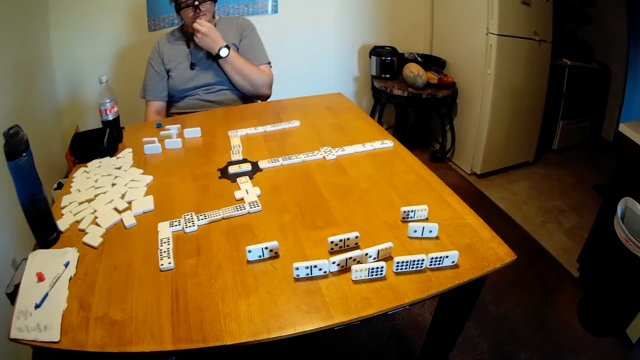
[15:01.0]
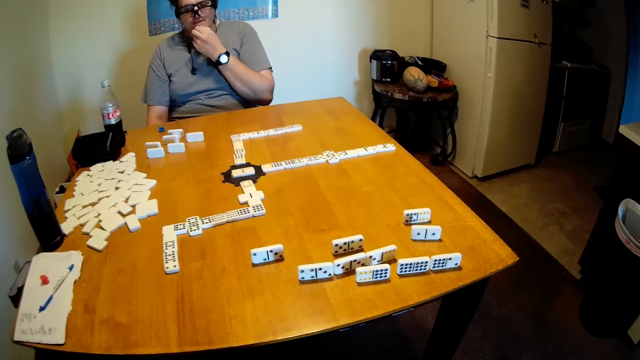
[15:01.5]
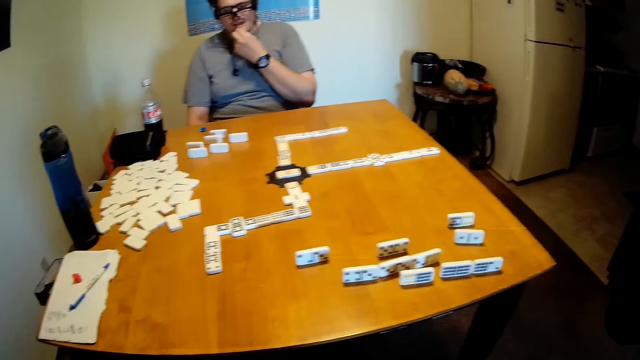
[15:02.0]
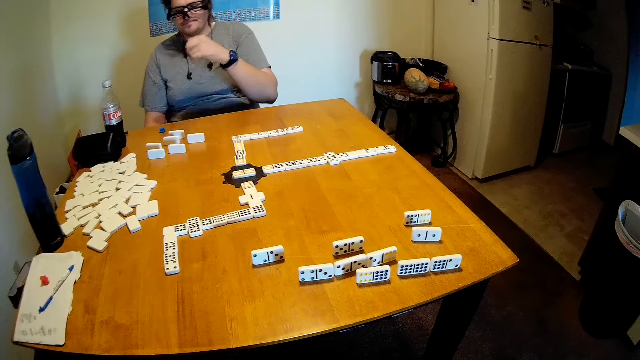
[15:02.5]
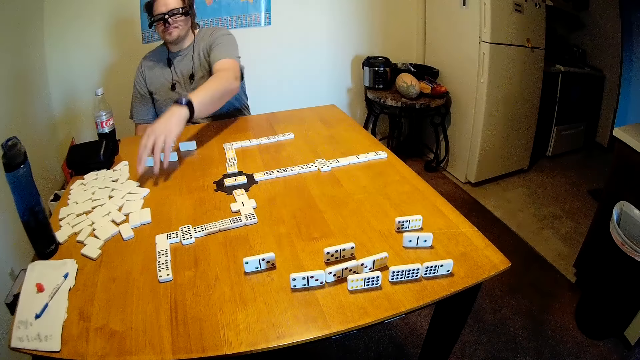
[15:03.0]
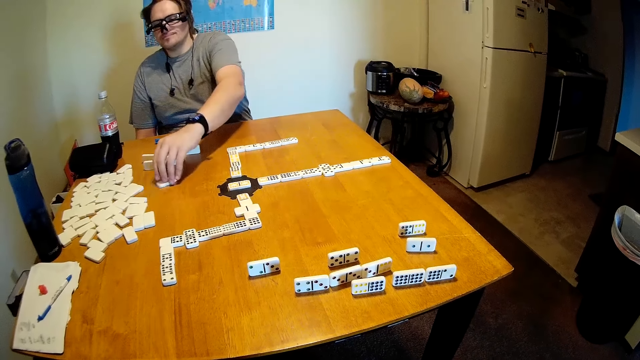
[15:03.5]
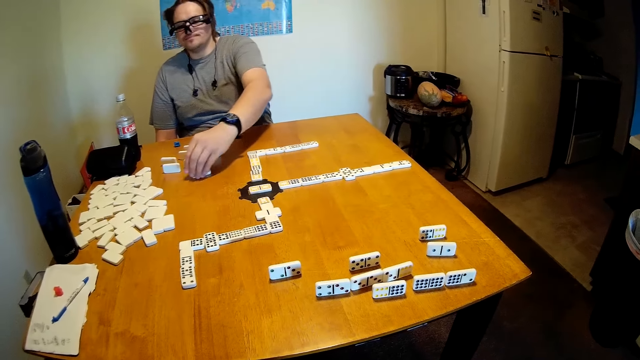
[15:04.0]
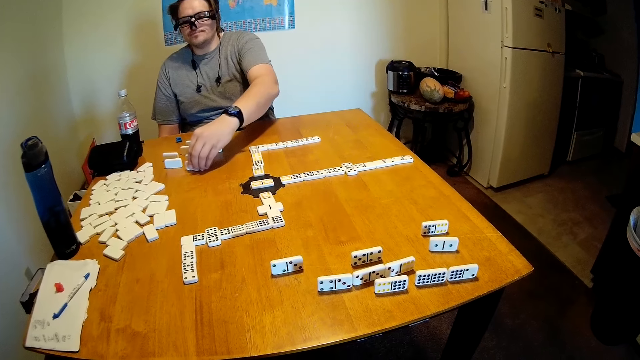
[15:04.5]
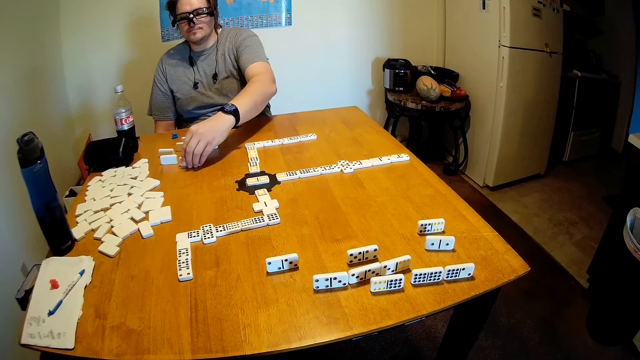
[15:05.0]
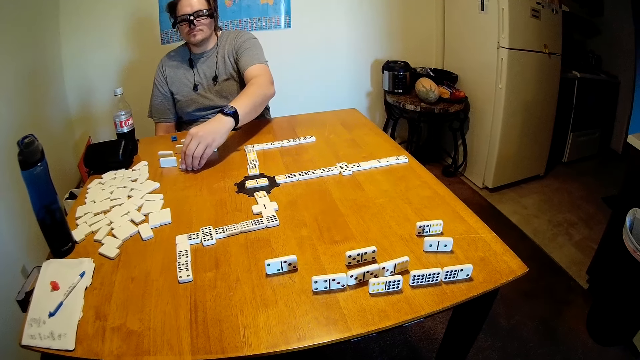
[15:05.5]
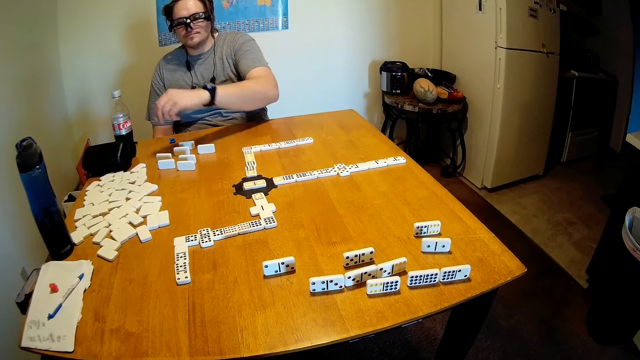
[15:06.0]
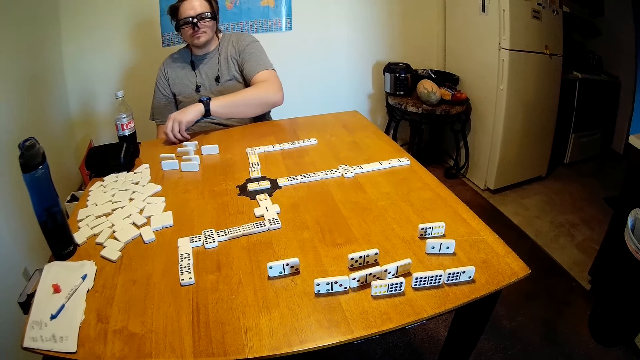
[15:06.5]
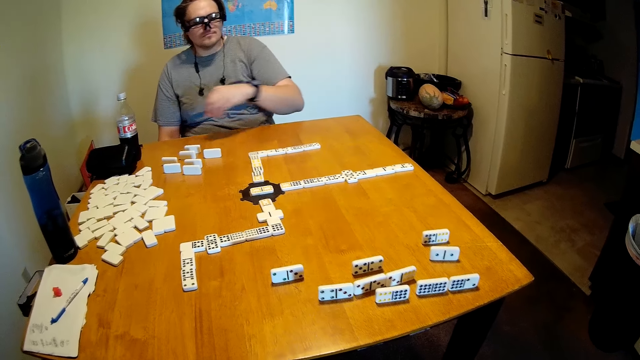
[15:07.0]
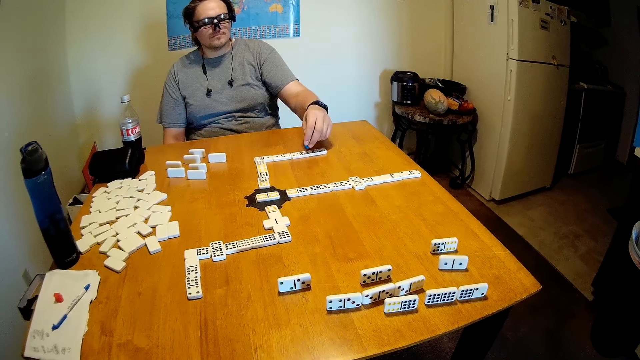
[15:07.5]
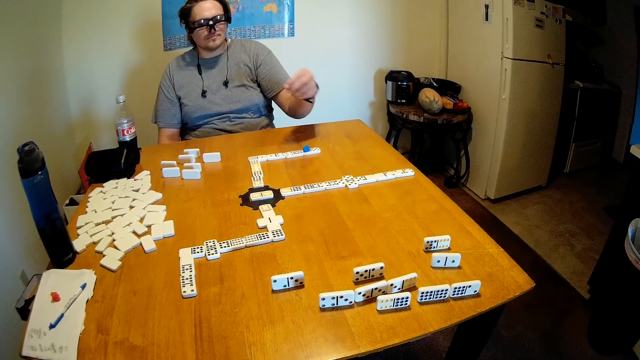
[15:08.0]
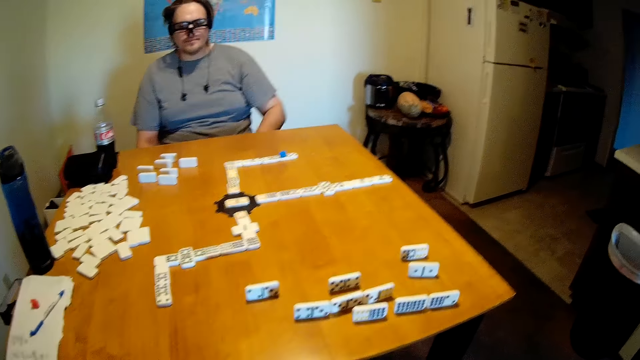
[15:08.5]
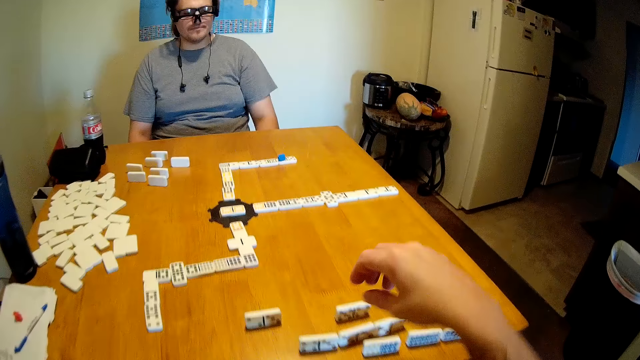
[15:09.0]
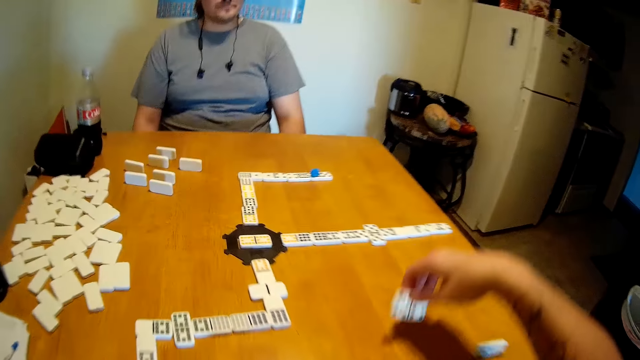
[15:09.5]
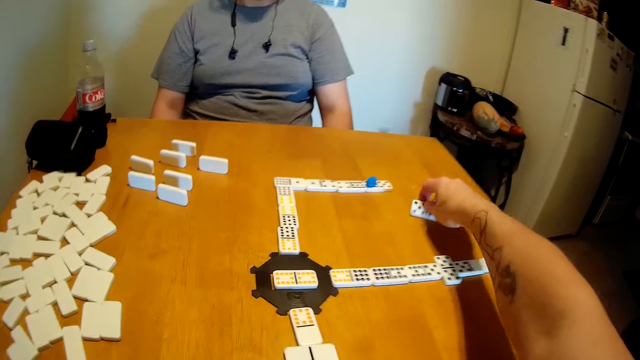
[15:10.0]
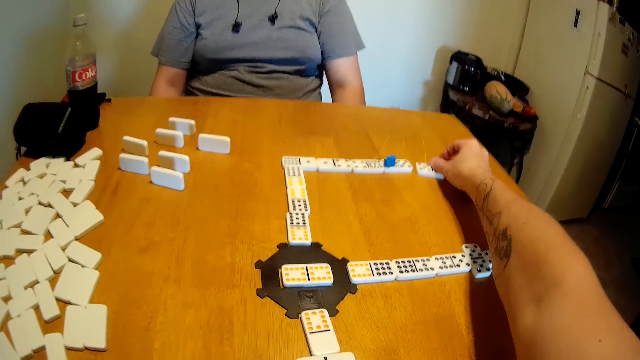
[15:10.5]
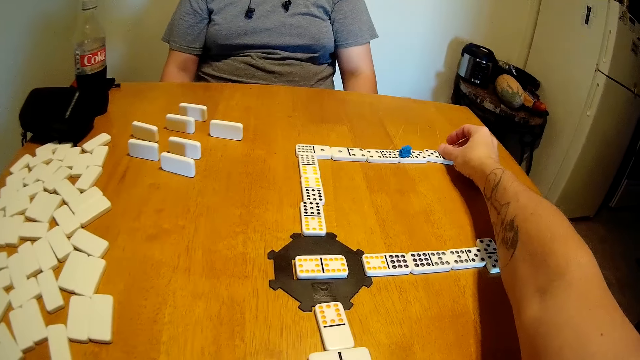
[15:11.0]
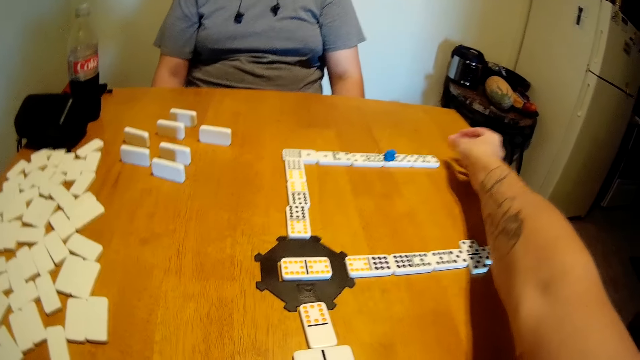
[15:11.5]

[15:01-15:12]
A man moves a domino on the table. The man picks something on the table. The man puts something on the domino. The man looks around. The camera wearer picks the domino on the table. They put the domino on the table.

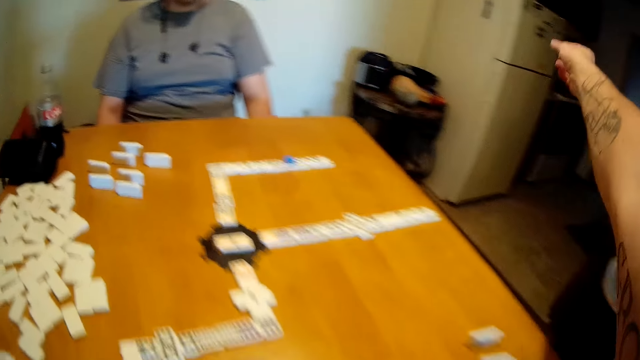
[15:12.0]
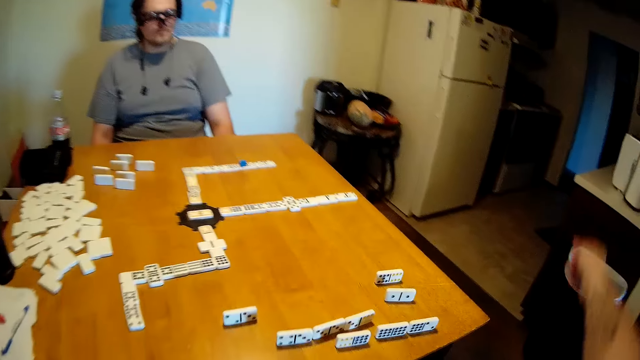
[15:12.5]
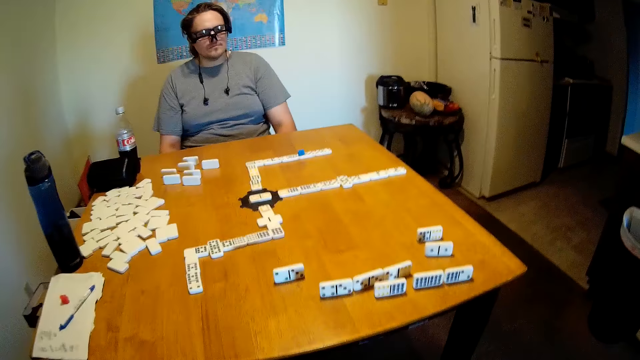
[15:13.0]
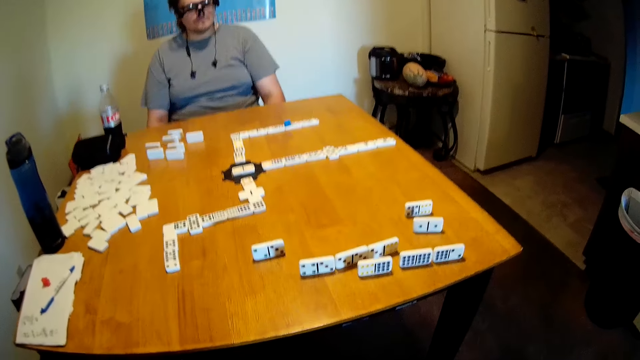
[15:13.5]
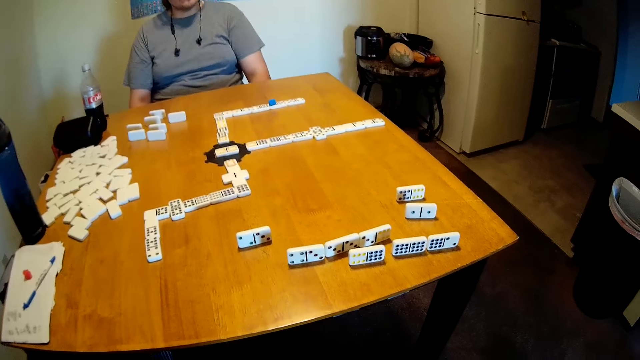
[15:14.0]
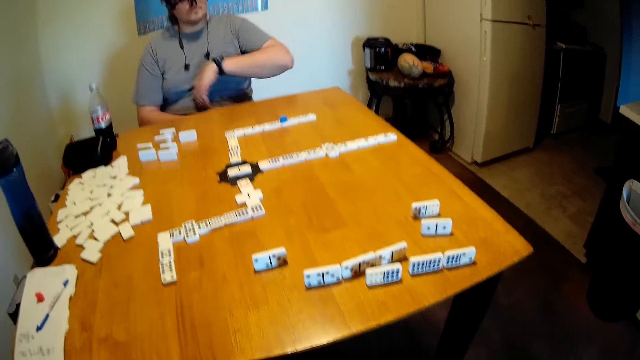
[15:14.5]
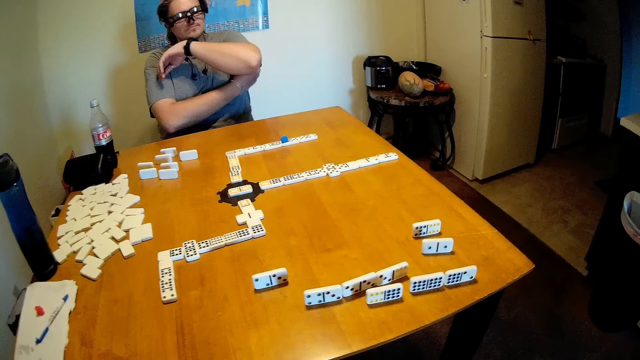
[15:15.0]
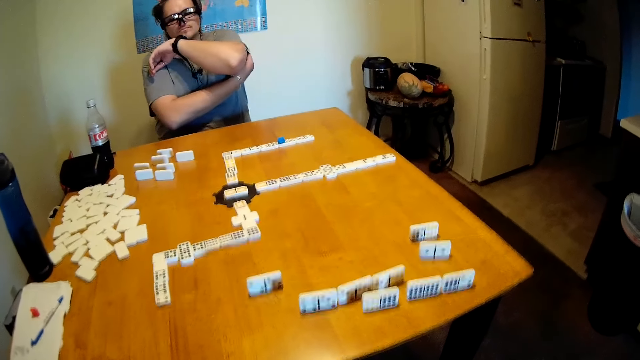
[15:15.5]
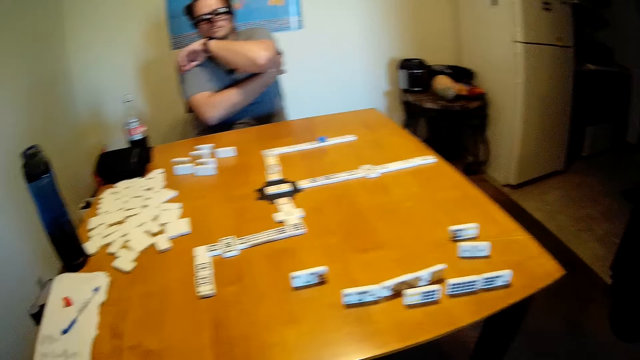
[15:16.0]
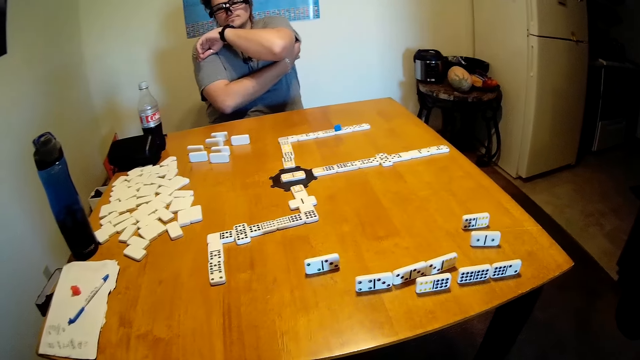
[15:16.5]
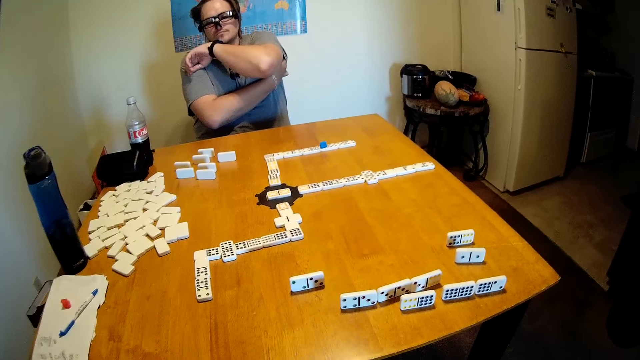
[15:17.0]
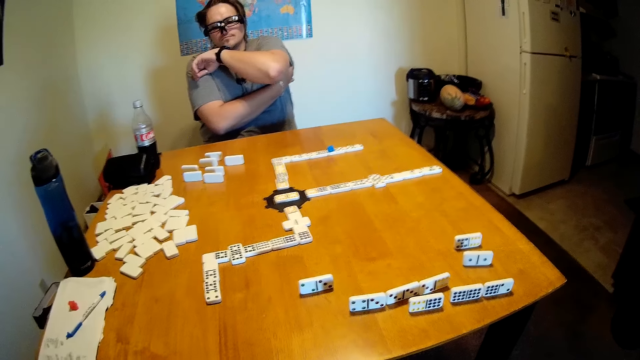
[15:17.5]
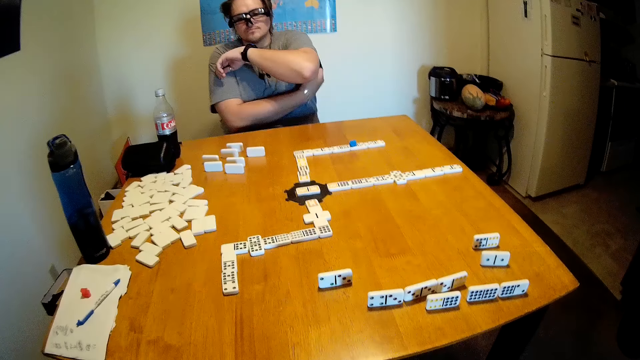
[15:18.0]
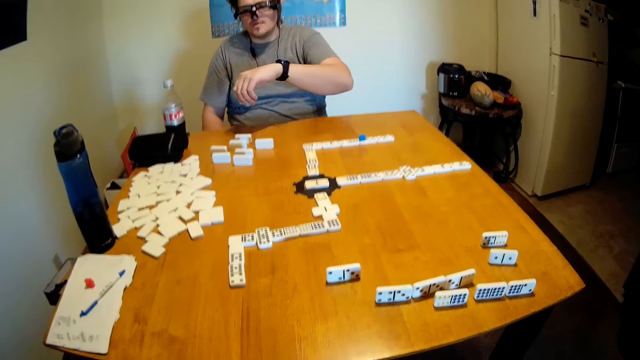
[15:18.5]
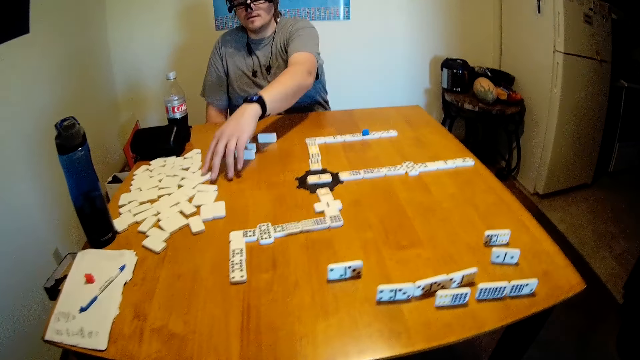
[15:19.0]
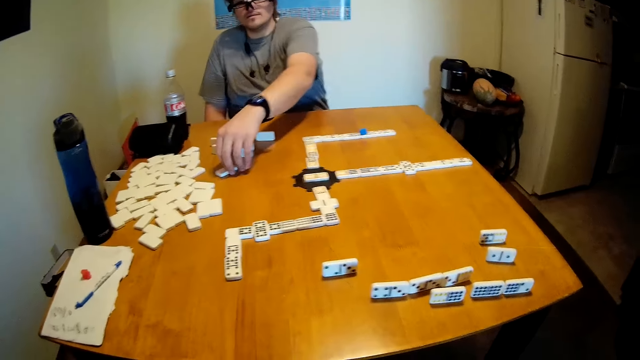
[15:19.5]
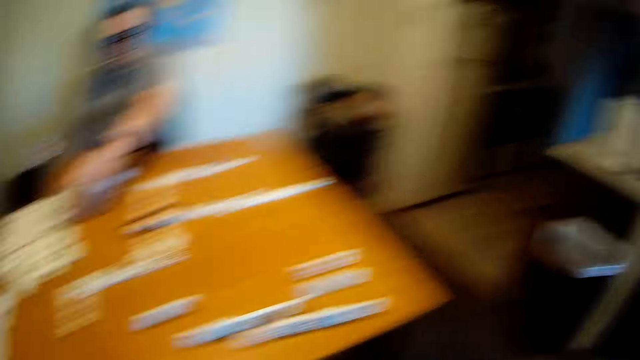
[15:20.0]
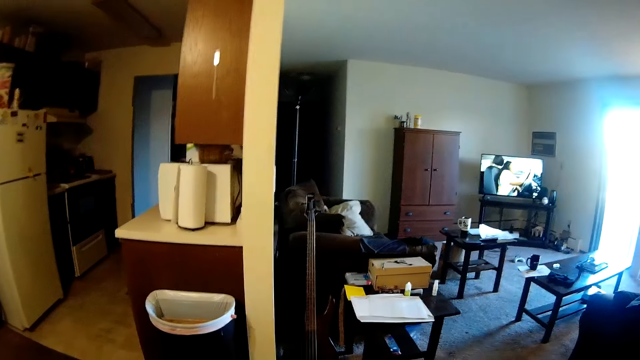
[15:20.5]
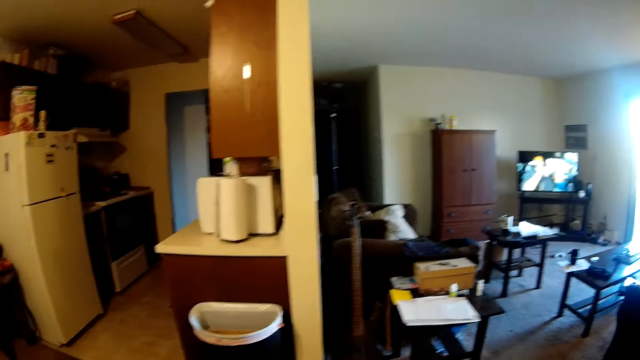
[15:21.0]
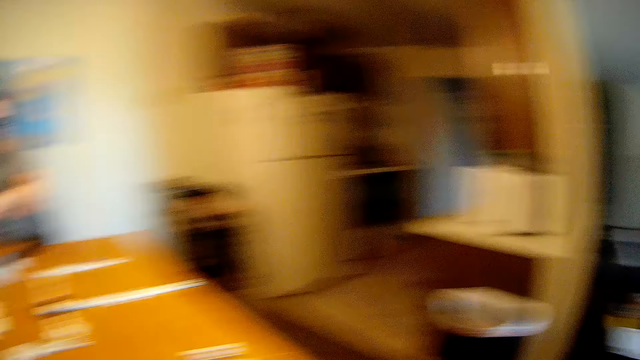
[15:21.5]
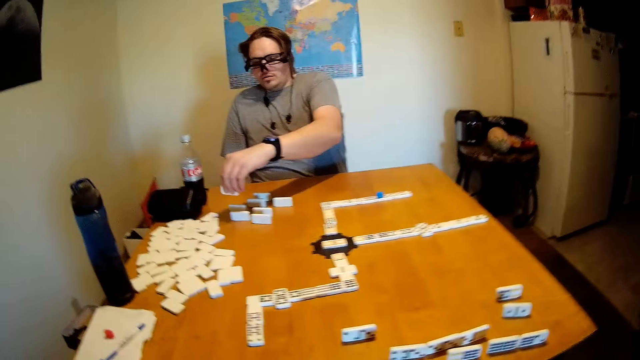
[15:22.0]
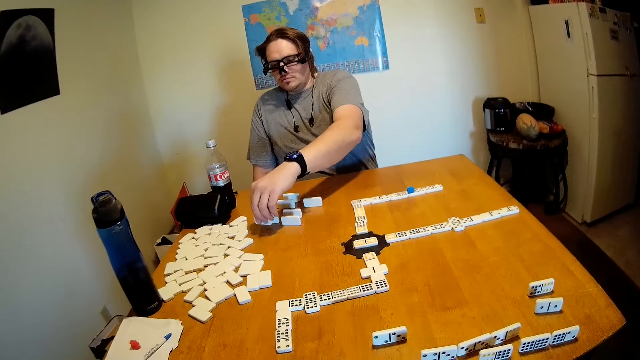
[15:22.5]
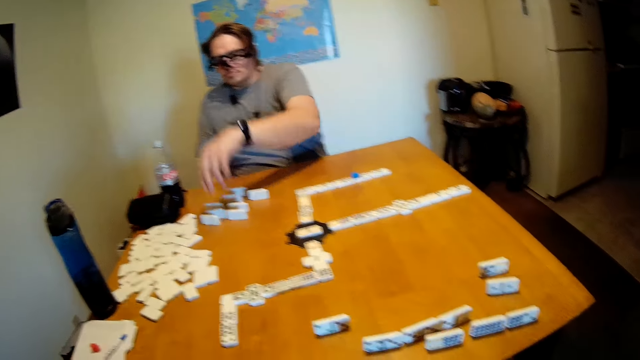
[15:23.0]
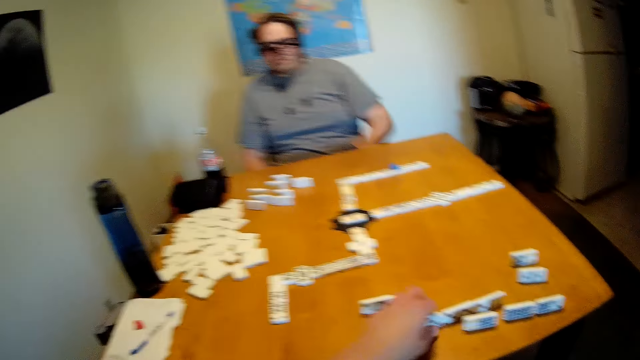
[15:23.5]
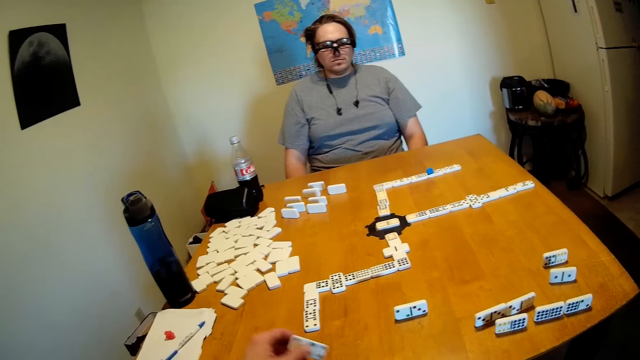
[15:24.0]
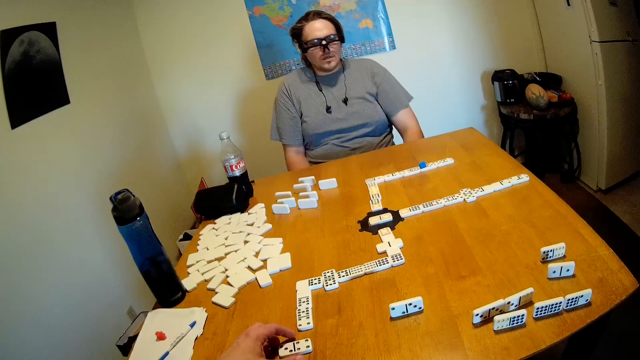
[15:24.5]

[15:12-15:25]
The camera wearer moves around. They look around. A man scratches his hand. The man moves a domino on the table. The man puts the domino on the table. The camera wearer picks the domino on the table. The man looks around. The camera wearer puts the domino on the table.
